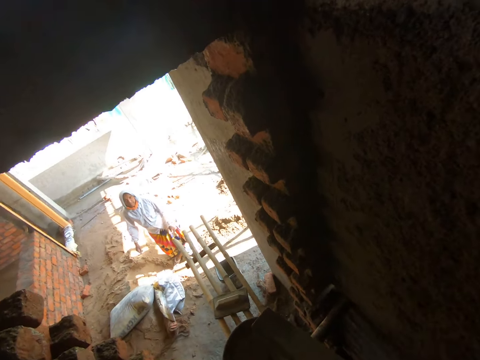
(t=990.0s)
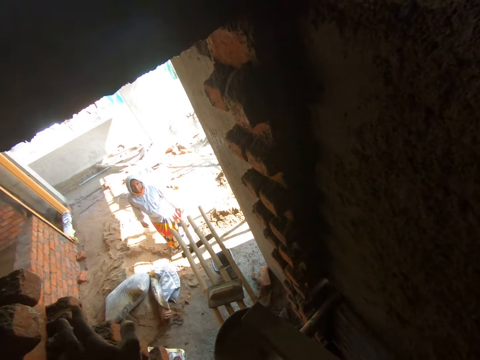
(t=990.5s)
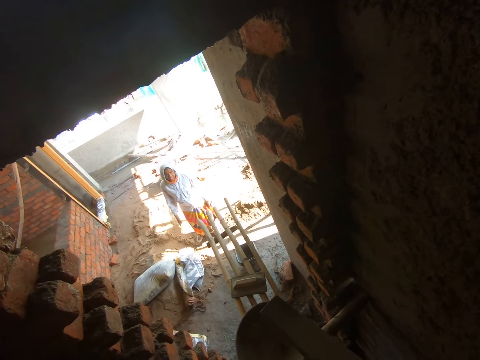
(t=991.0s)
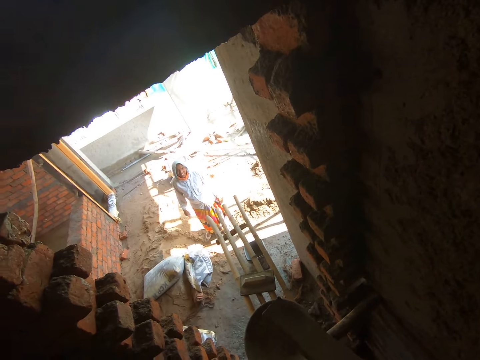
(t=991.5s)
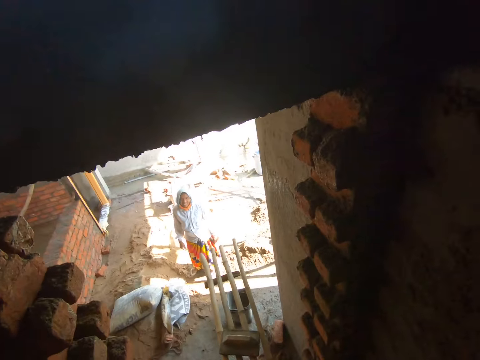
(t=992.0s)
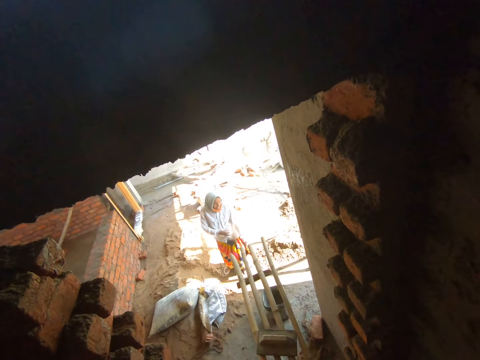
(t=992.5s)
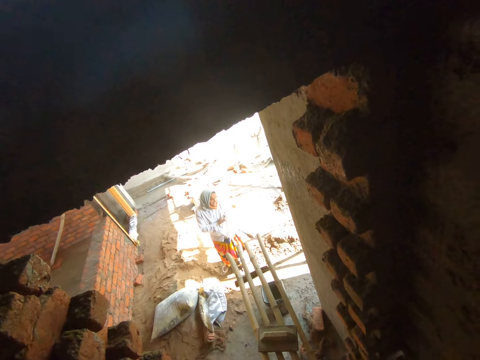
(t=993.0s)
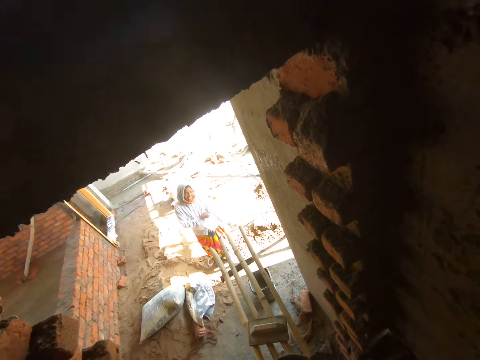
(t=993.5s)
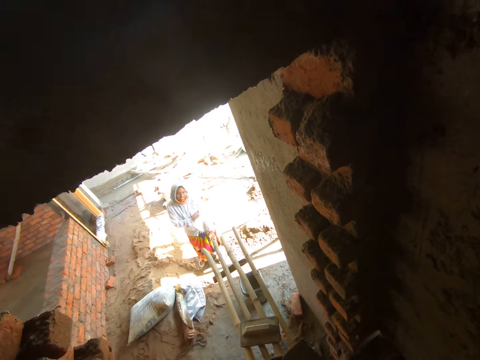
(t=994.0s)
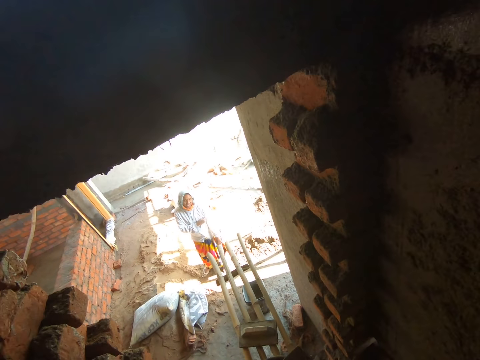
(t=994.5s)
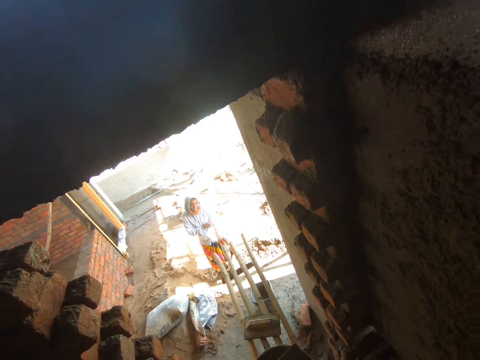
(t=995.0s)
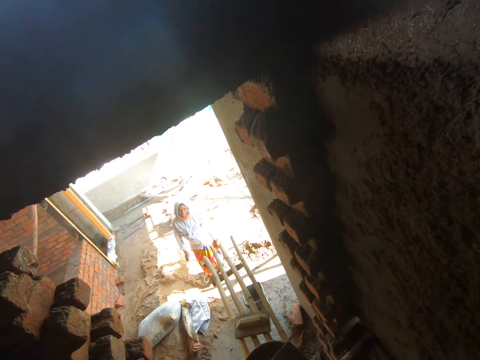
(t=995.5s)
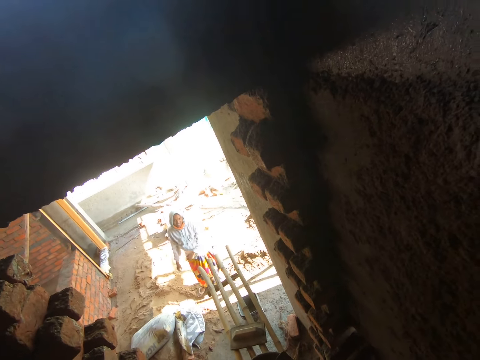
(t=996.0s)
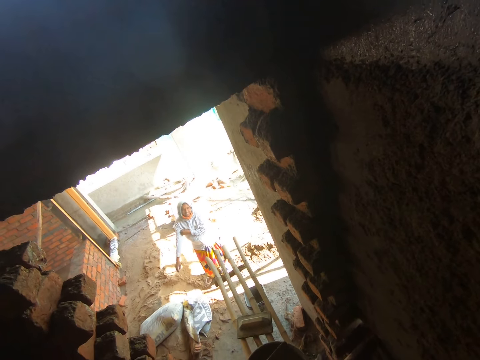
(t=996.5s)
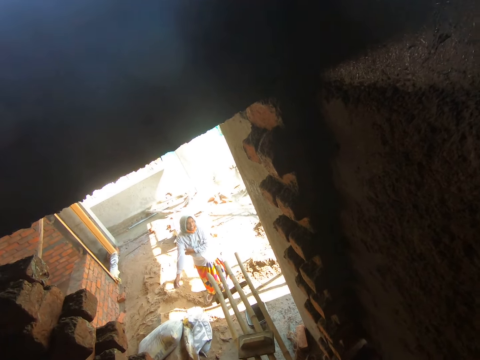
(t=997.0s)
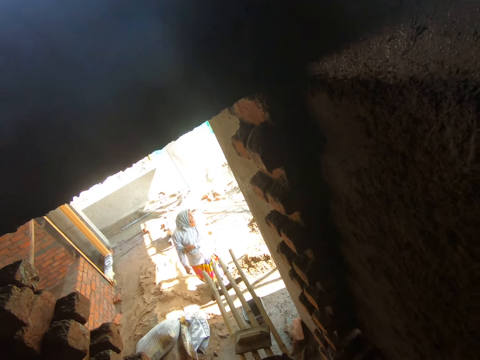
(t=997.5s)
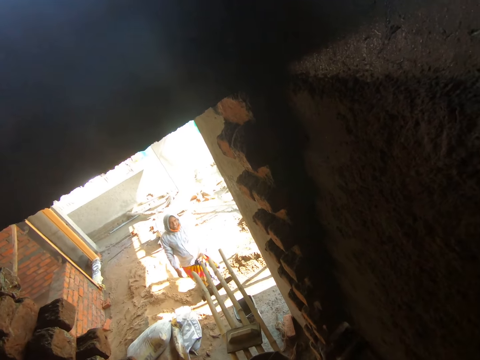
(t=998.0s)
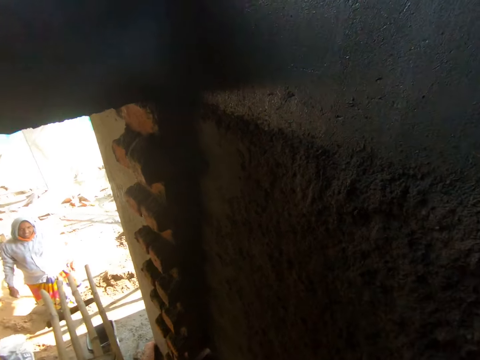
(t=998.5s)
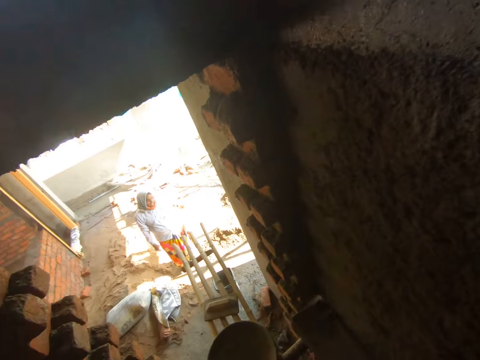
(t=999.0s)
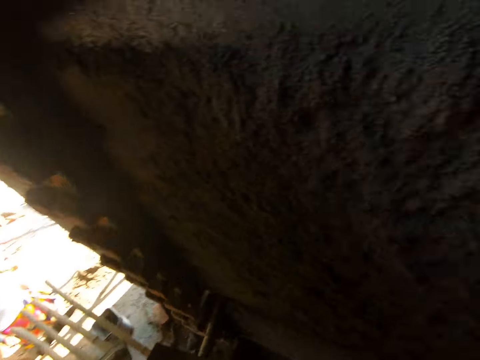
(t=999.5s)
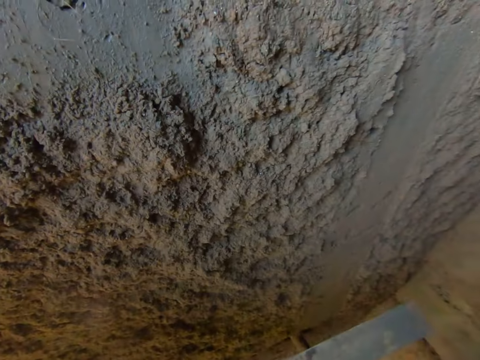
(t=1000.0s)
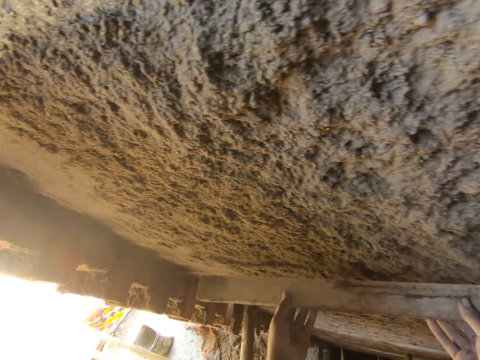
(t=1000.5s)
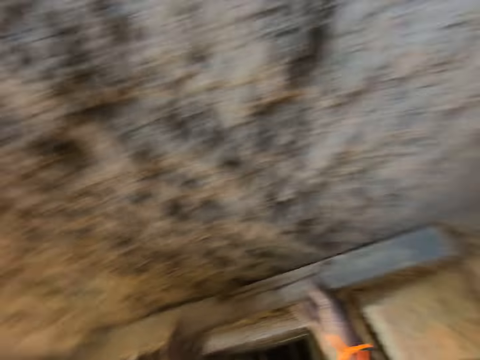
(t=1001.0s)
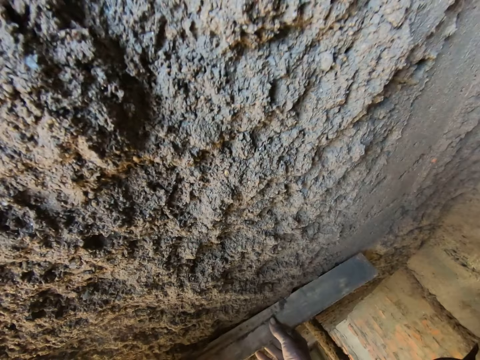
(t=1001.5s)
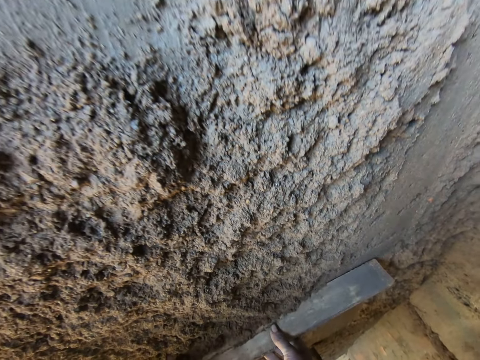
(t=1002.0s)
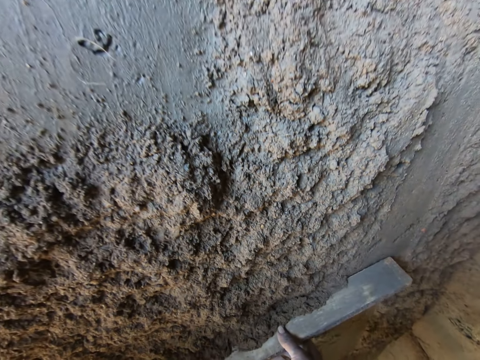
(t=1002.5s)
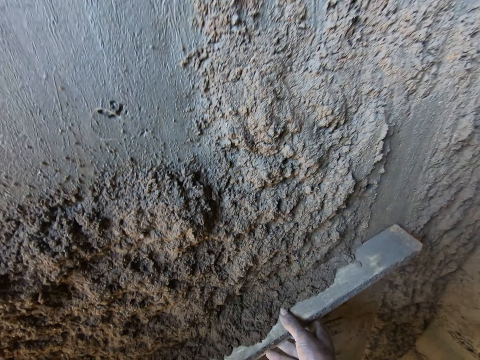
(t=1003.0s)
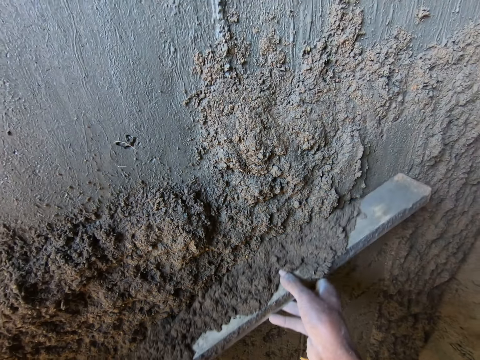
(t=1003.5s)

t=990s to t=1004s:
The camera wearer uses gestures and looks around. A woman pulls a sleeve and uses gestures. The woman pulls the sleeve. The woman walks around. The camera wearer leans the wood on the wall. They scoop sand on the wall with the wood. They screed the wall with the stick in both hands.

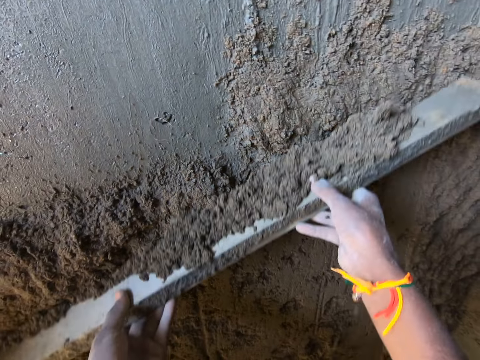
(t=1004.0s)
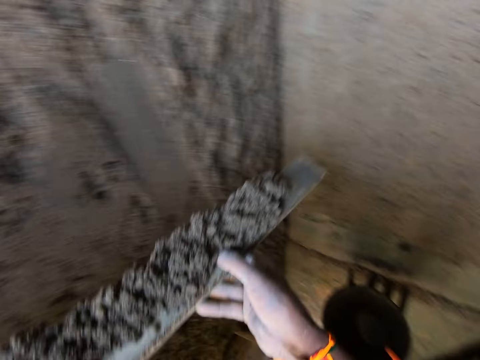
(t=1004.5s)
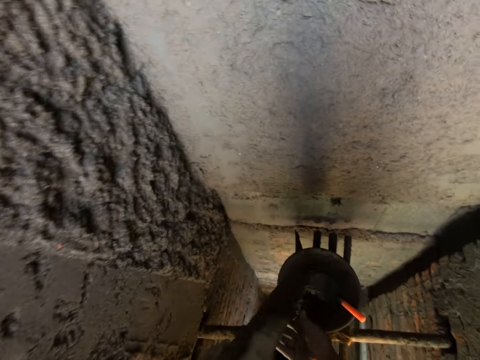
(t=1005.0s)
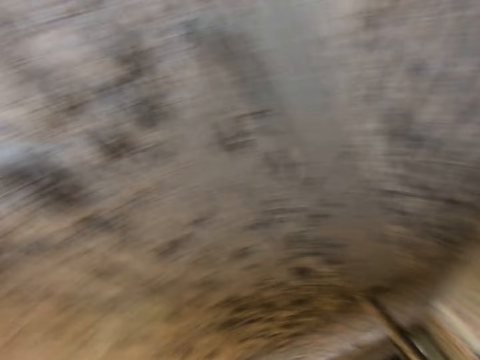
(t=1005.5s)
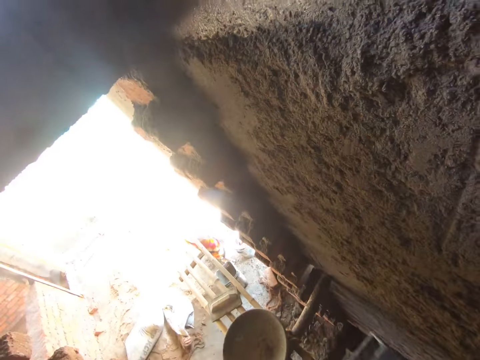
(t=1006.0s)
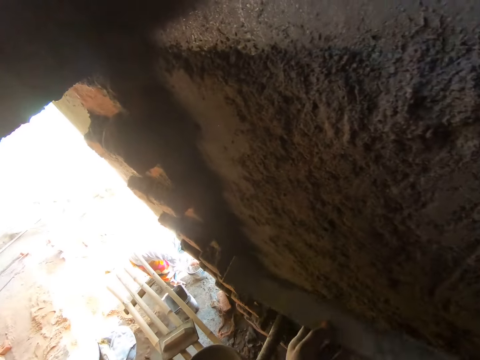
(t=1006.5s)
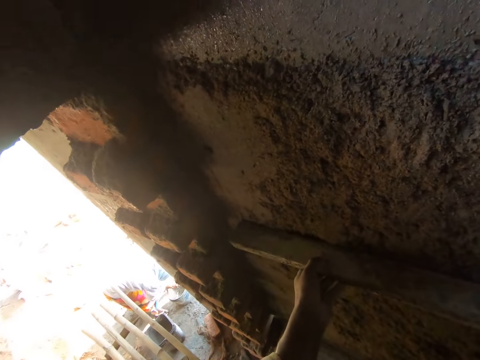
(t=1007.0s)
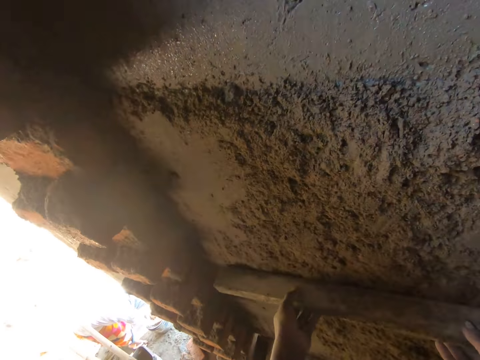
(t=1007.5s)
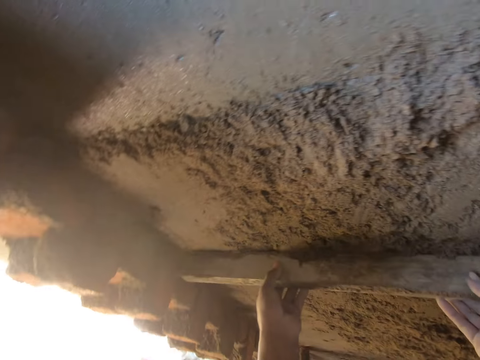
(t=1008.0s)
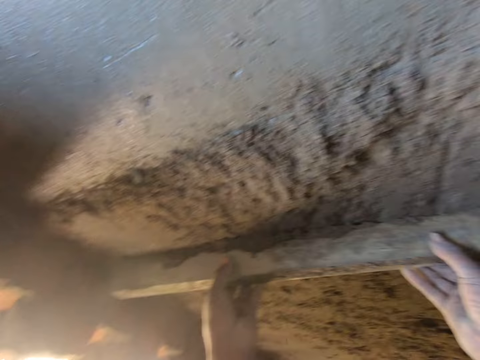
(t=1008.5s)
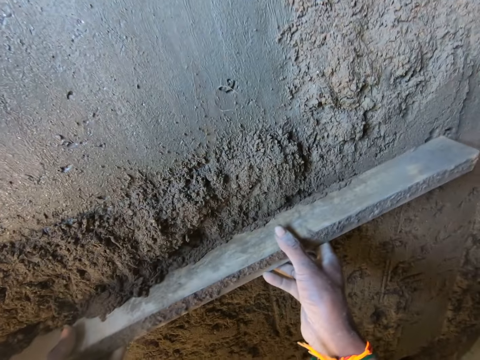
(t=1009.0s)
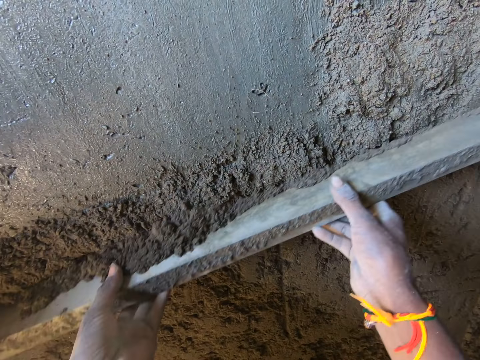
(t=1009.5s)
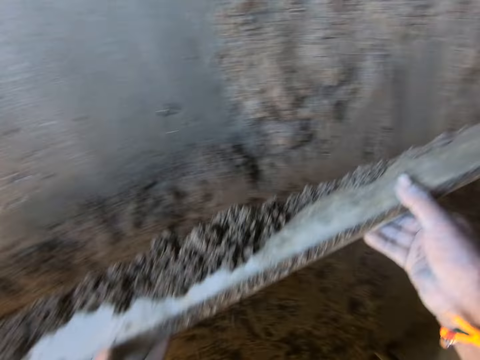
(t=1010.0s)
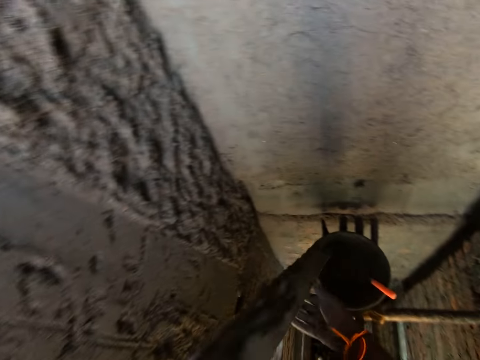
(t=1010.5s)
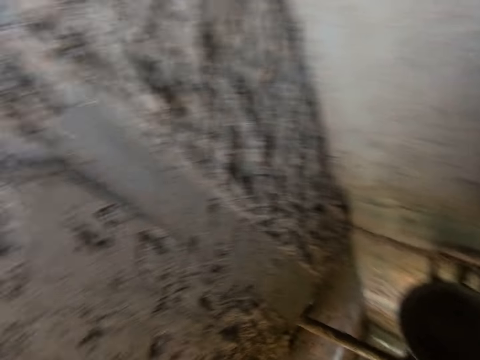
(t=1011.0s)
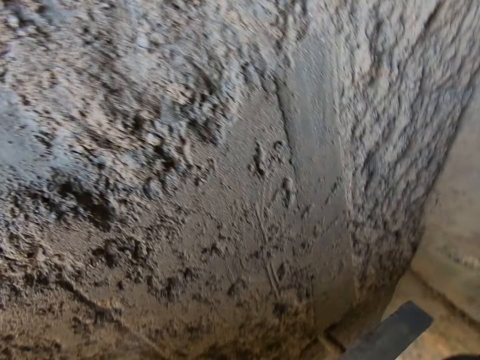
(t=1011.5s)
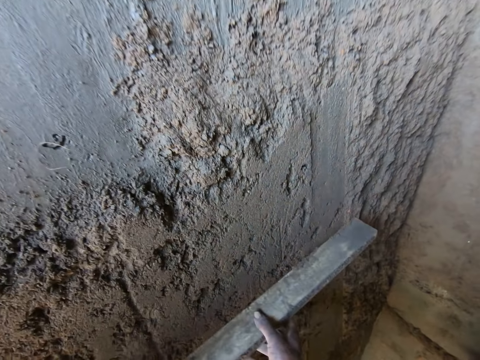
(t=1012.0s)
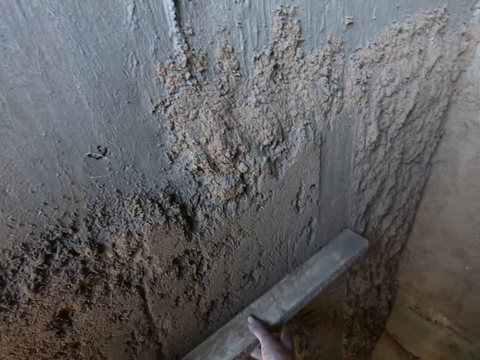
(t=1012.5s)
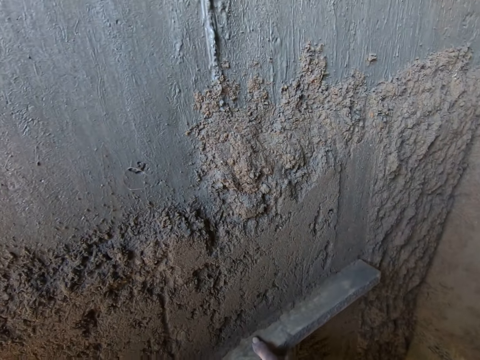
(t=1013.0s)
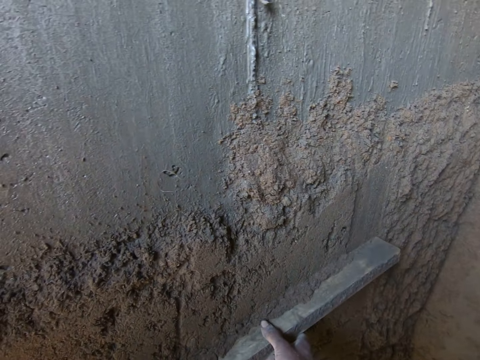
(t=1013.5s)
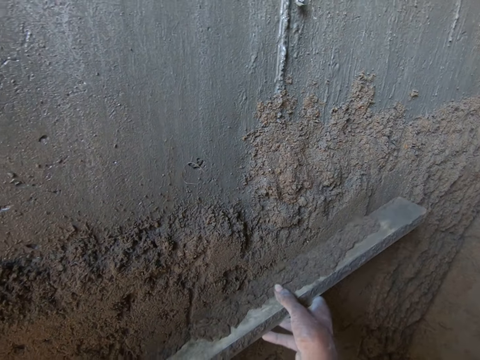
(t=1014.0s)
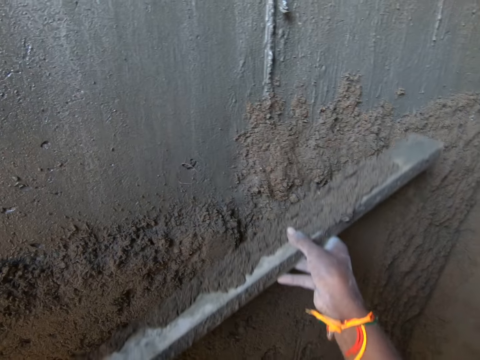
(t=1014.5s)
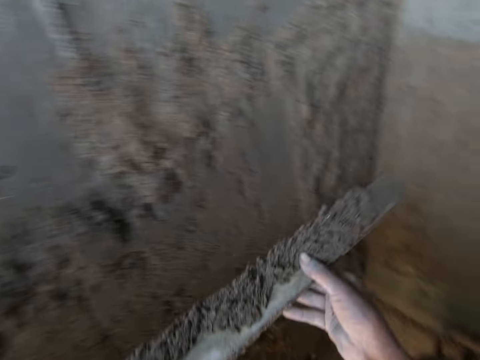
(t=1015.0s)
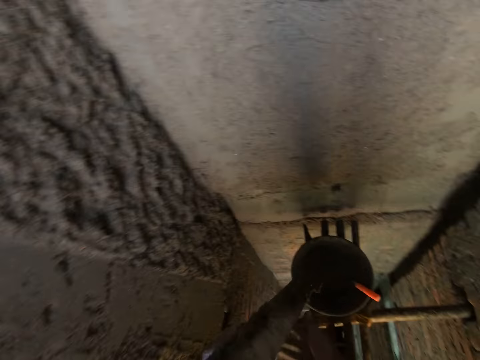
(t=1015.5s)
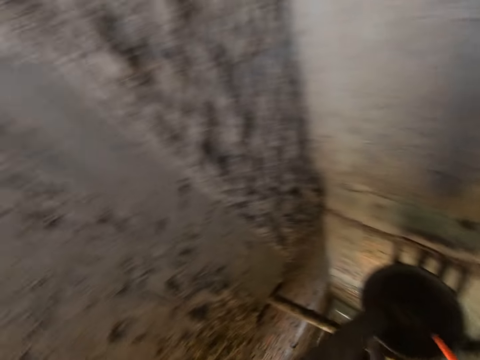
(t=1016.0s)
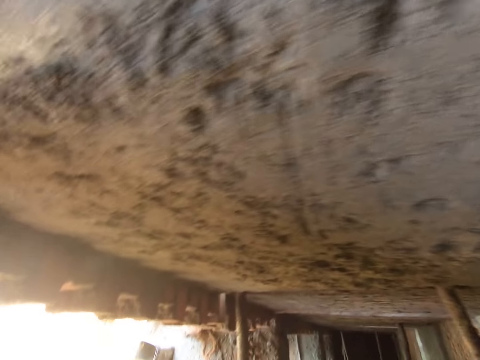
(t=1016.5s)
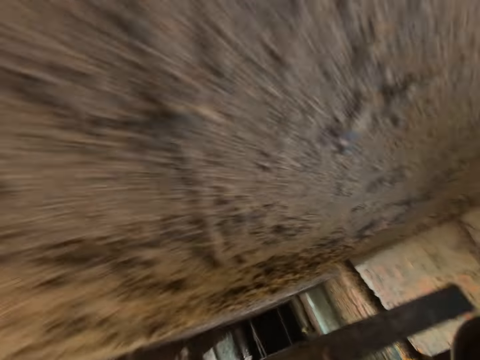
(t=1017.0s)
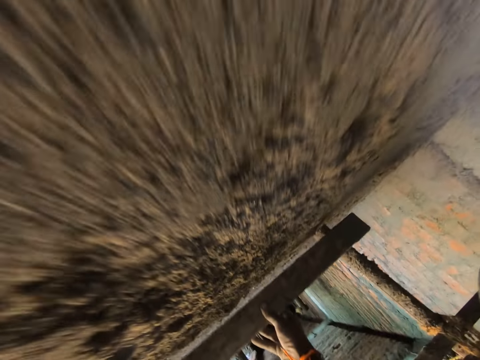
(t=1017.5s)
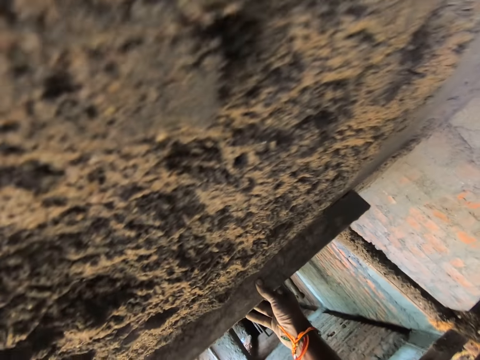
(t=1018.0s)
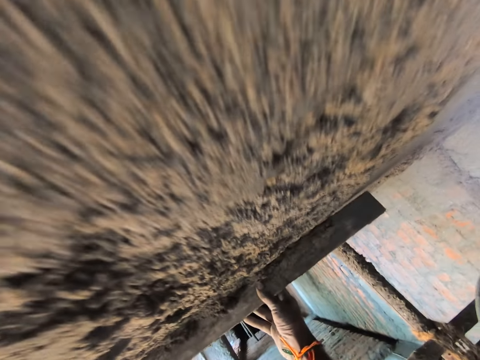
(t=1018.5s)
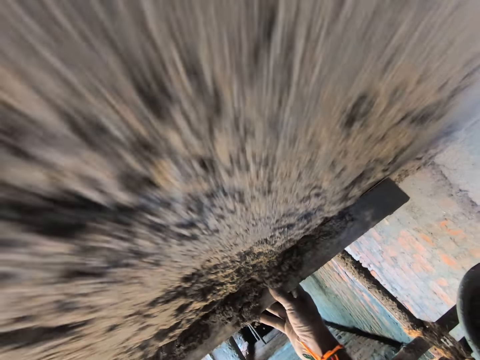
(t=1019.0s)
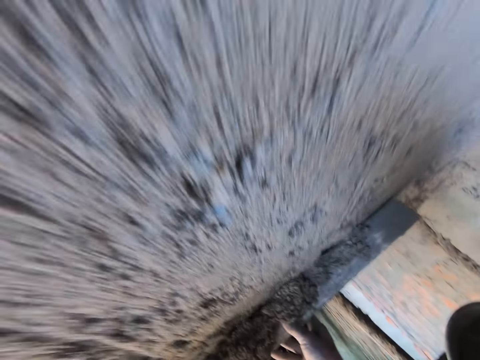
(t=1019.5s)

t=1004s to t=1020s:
The camera wearer pours sand into a head pan with the stick in both hands. They screed the wall with the stick in both hands. A woman washes hands. The camera wearer scoops sand on the wall with wood. They pour sand into the head pan with the stick in both hands. They screed the wall with the stick in both hands and scoop sand on the wall with wood. They pour sand into the head pan with the stick in both hands. They screed the wall with the stick in both hands and scoop sand on the wall with wood.
